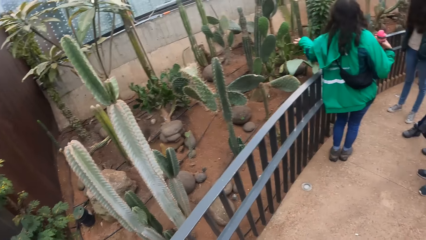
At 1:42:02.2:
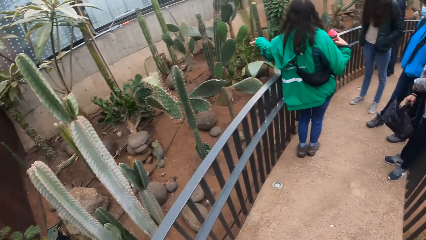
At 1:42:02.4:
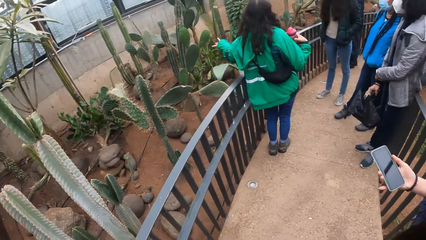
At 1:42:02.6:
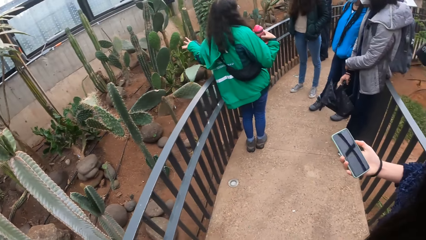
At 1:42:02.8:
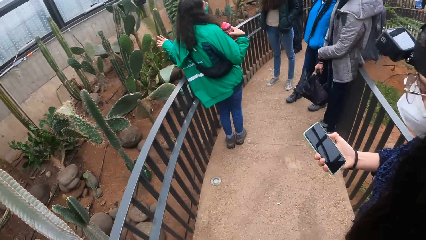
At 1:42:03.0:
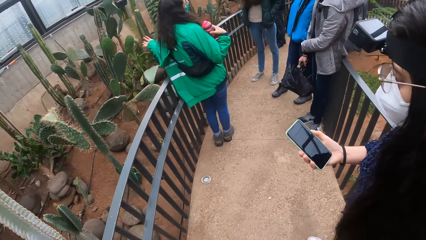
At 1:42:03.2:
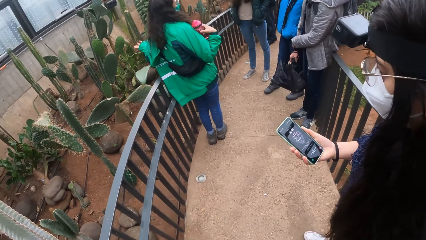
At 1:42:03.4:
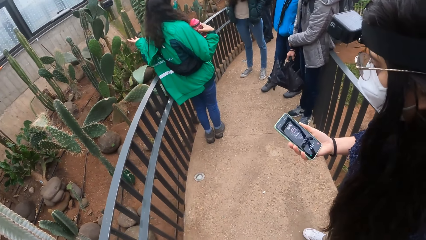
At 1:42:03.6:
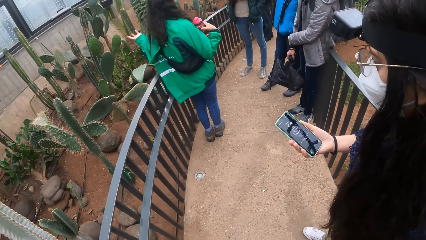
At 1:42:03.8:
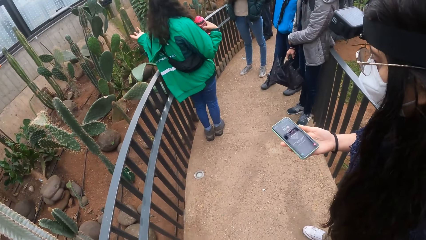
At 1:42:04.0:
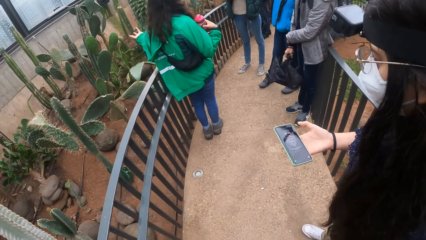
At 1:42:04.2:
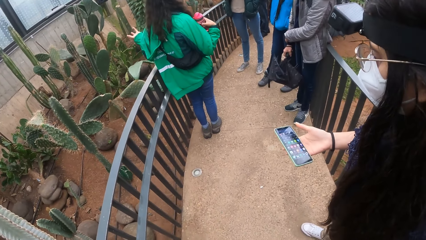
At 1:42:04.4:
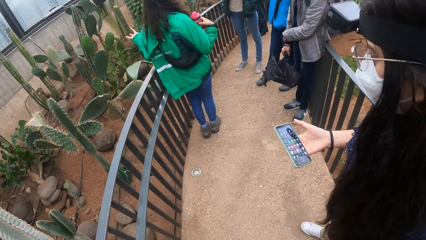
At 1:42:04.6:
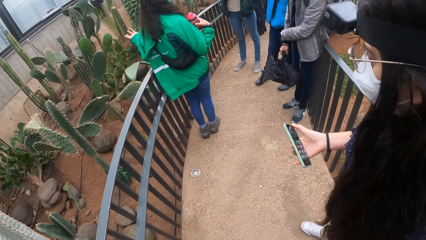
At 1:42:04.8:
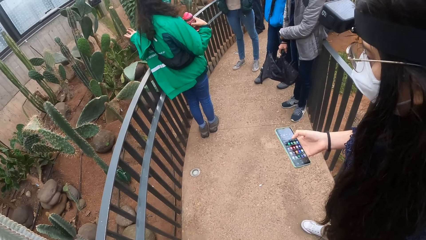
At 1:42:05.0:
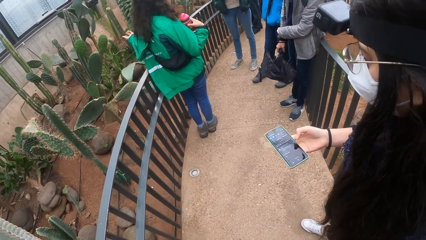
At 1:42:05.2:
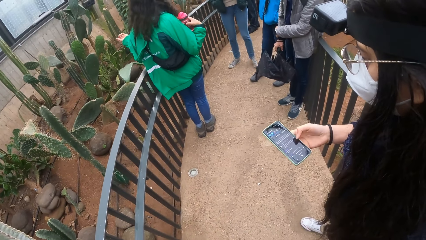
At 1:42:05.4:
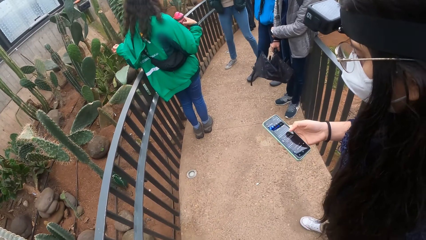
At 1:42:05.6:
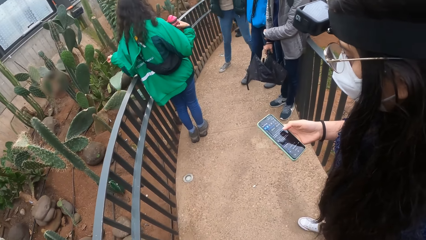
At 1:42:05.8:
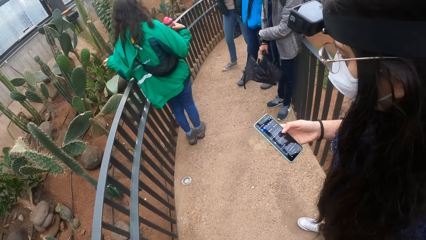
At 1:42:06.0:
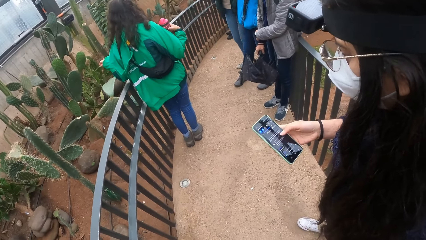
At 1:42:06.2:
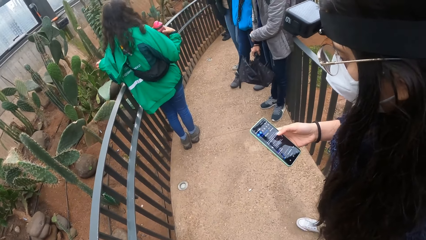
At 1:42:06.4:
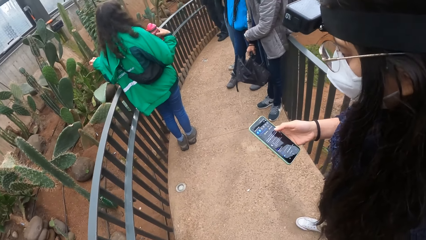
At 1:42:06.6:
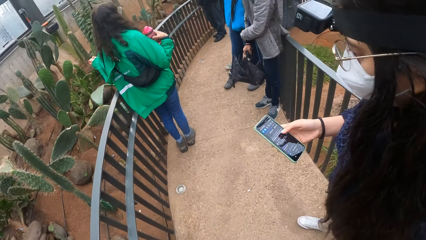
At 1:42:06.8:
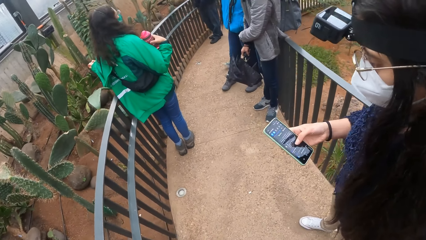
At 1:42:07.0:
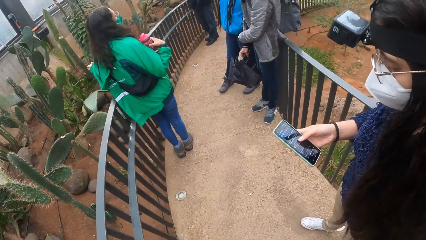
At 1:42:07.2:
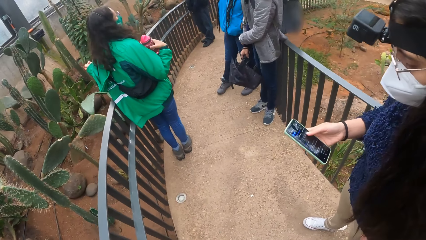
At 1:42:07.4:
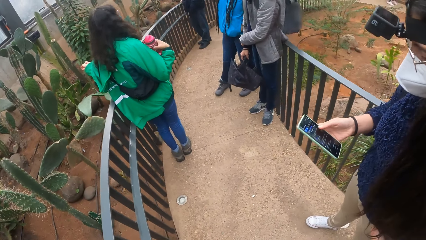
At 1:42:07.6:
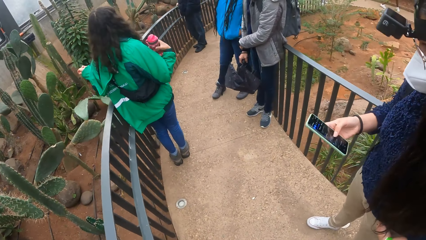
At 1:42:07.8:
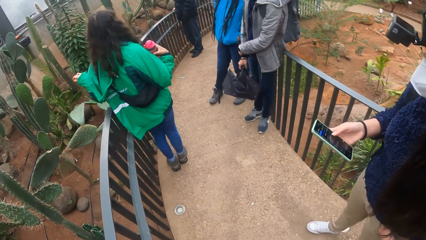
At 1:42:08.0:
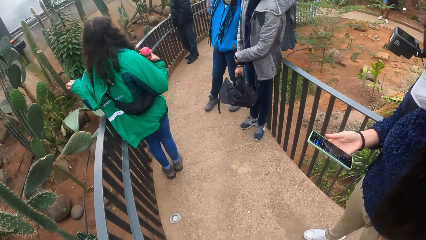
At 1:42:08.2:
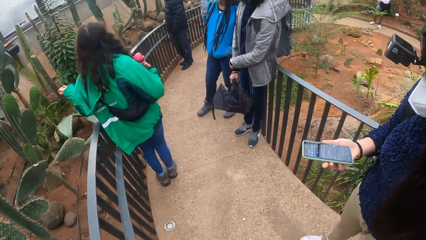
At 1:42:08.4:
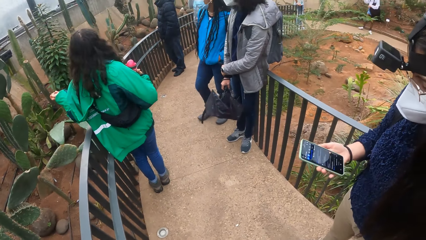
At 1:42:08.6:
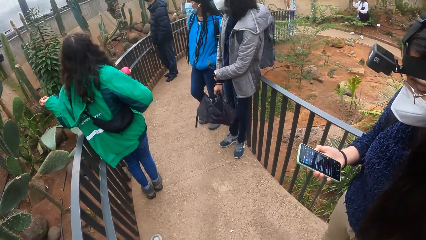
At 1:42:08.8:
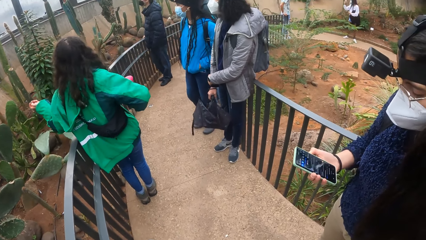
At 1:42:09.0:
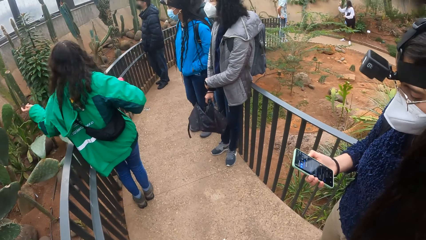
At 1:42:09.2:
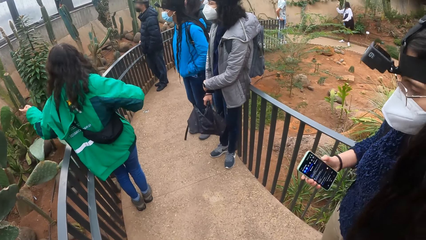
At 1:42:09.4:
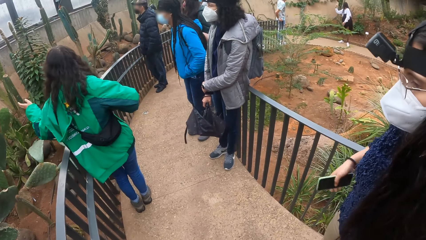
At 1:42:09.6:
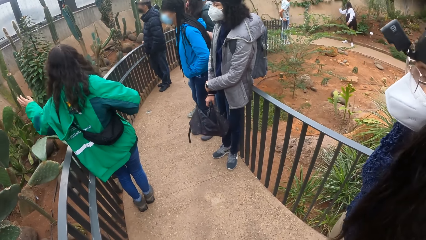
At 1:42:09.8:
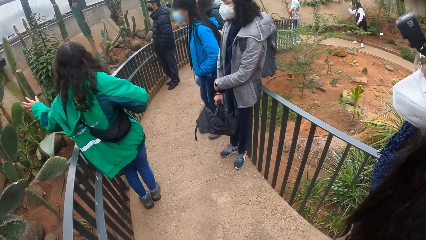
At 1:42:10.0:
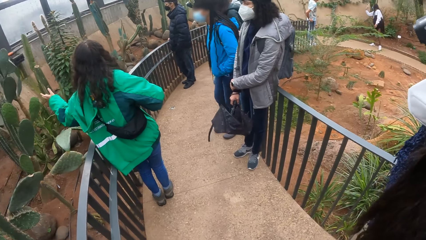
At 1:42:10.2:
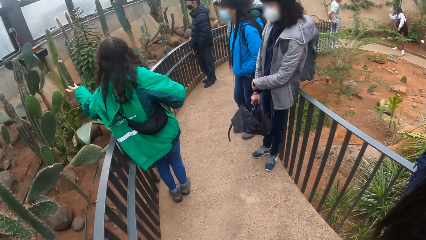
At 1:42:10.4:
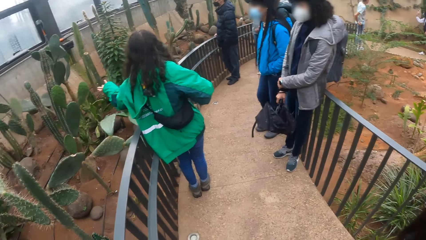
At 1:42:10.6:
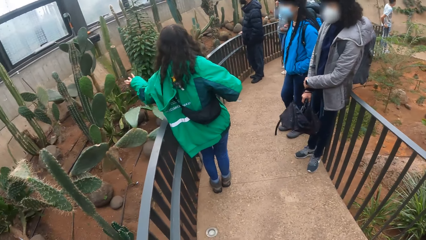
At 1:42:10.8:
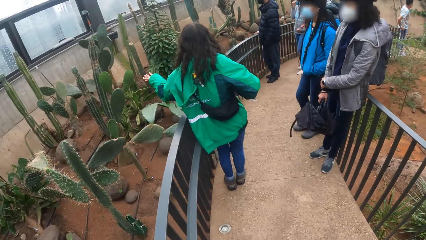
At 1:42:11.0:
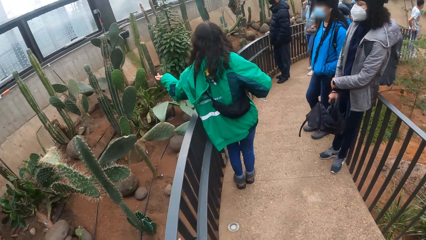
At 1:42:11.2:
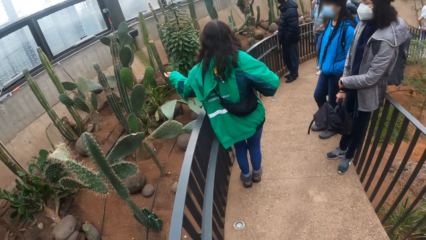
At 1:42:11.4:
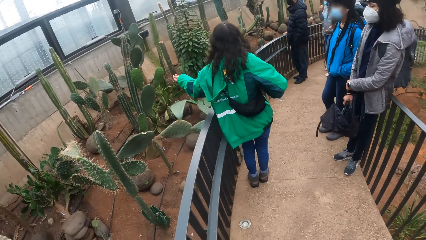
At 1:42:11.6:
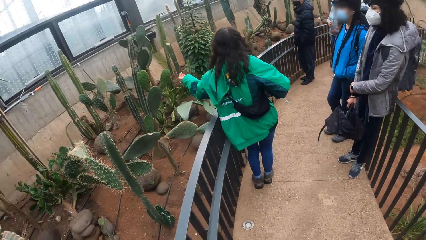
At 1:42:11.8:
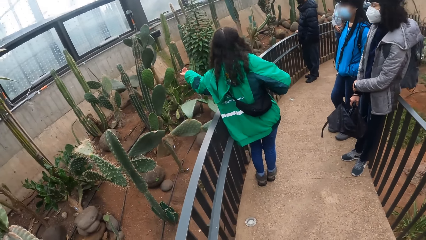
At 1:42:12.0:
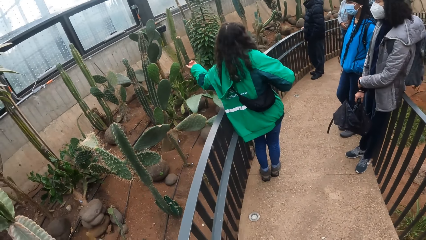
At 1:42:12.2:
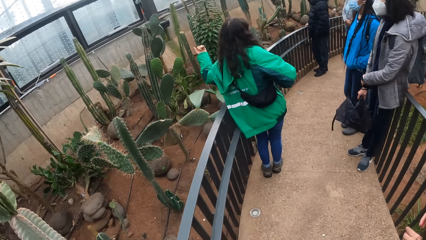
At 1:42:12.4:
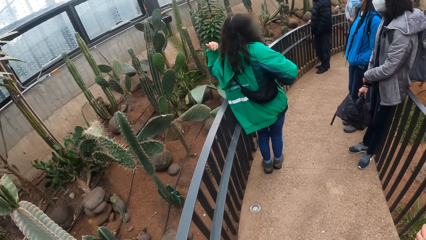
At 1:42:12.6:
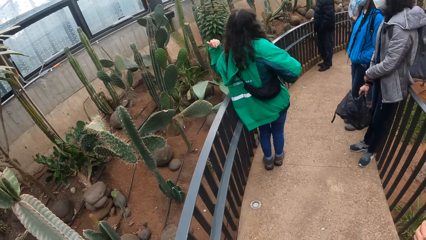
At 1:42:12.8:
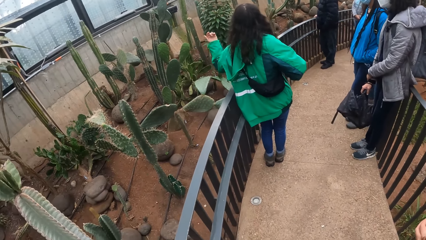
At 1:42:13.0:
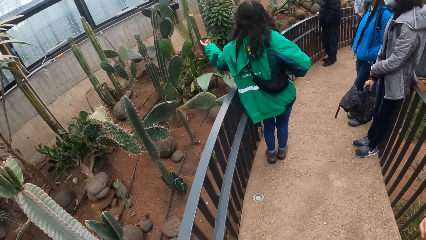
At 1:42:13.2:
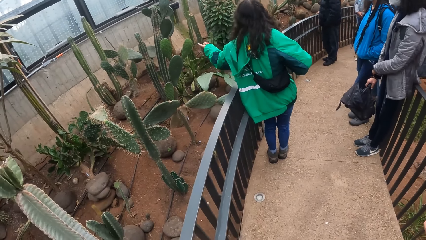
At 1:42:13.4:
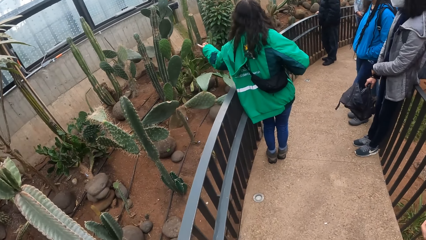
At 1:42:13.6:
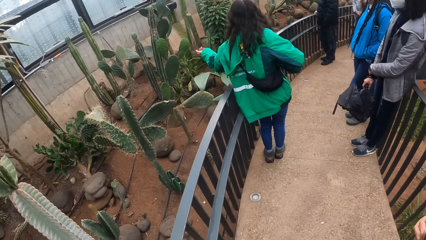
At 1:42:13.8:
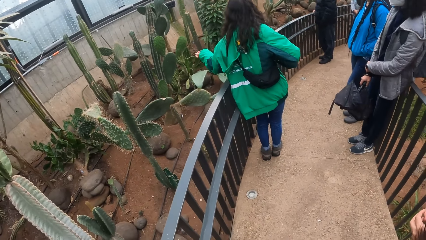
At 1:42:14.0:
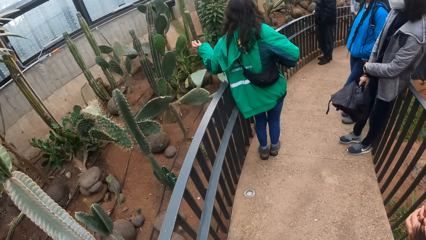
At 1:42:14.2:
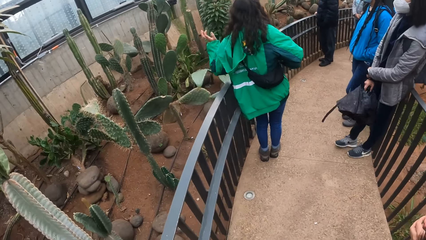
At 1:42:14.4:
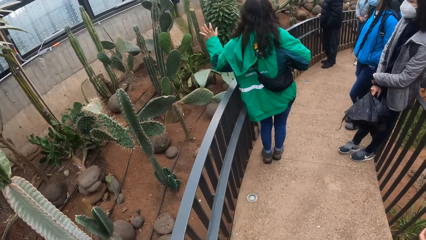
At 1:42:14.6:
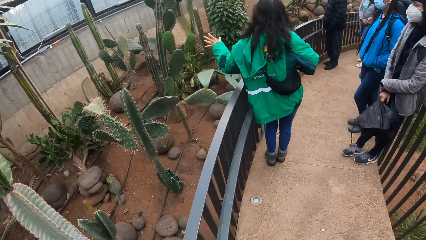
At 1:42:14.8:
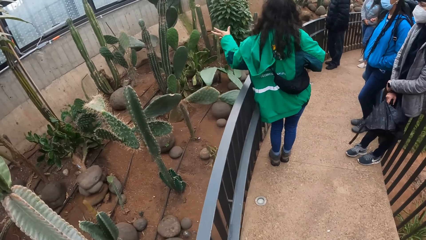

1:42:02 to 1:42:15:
A woman operates her phone with her right hand. The camera wearer looks around the area. The woman puts her phone in her pocket with her right hand.

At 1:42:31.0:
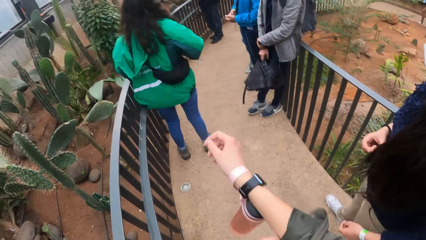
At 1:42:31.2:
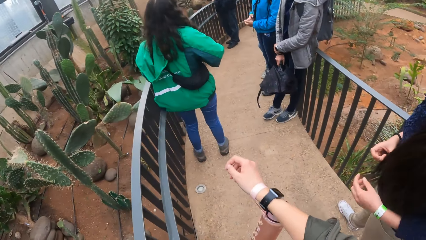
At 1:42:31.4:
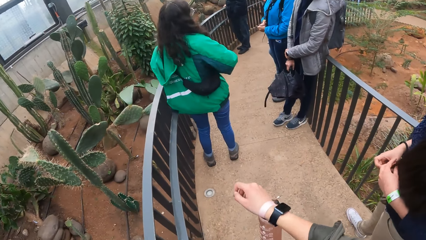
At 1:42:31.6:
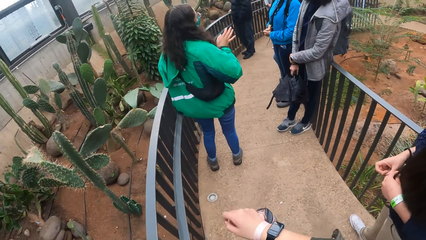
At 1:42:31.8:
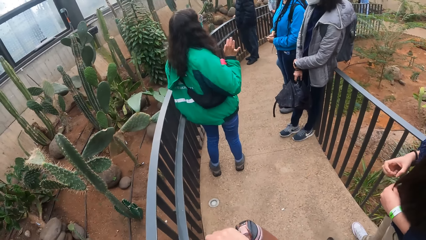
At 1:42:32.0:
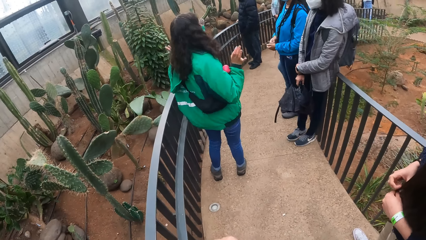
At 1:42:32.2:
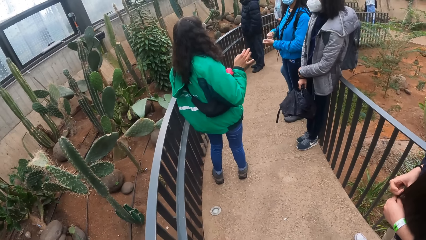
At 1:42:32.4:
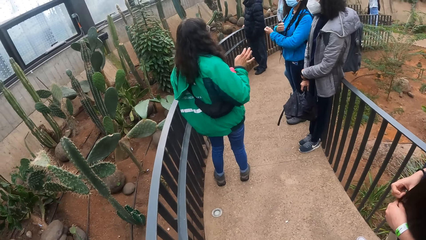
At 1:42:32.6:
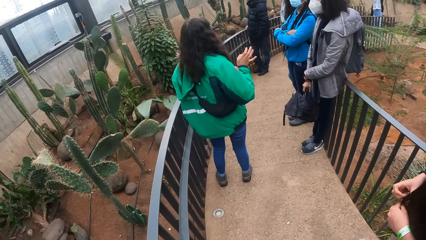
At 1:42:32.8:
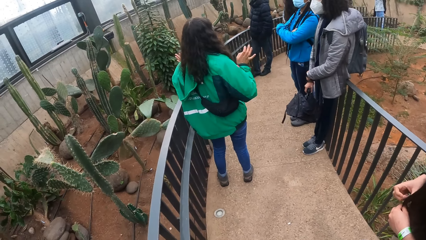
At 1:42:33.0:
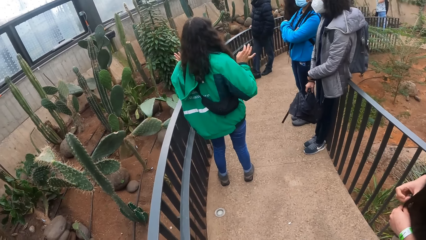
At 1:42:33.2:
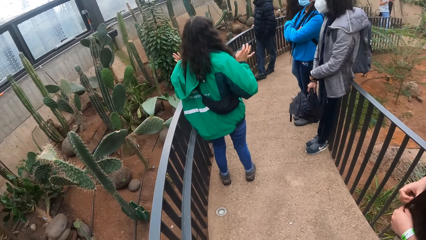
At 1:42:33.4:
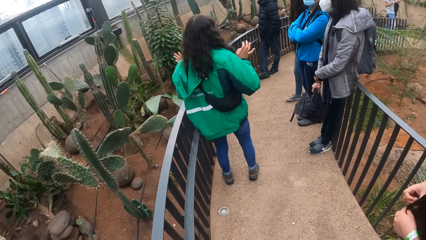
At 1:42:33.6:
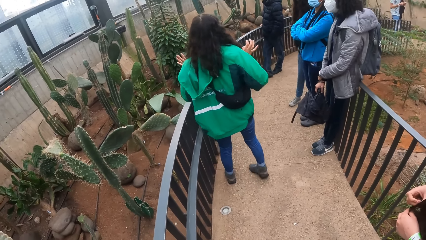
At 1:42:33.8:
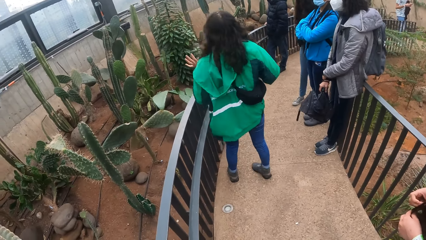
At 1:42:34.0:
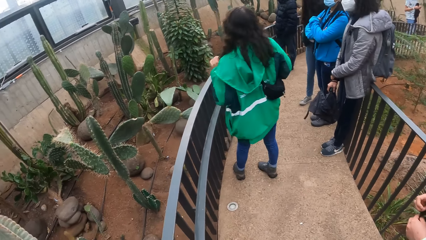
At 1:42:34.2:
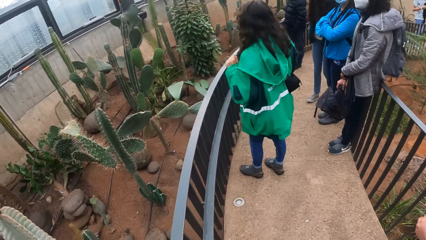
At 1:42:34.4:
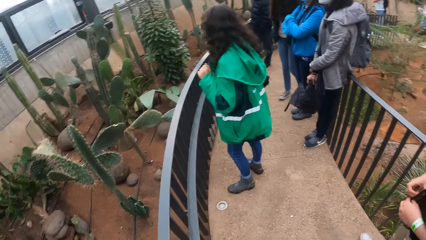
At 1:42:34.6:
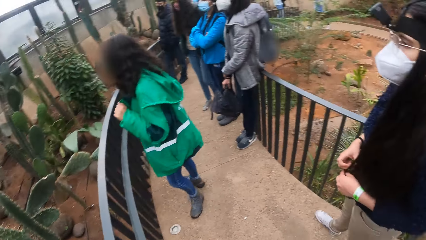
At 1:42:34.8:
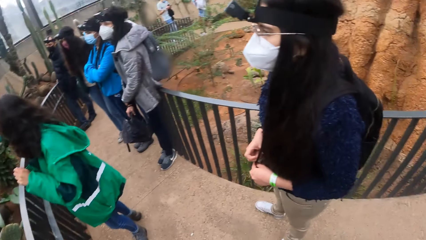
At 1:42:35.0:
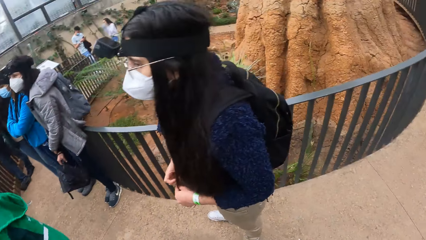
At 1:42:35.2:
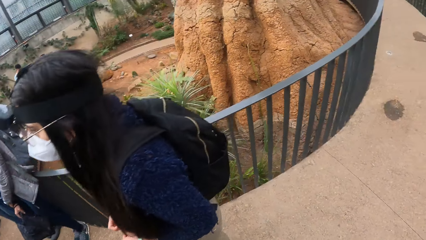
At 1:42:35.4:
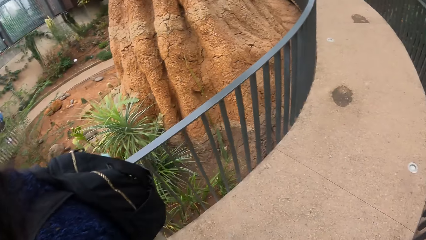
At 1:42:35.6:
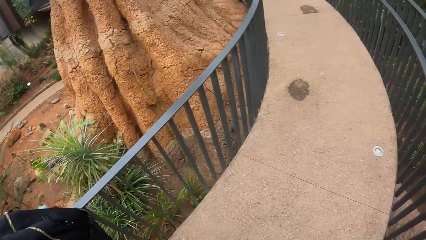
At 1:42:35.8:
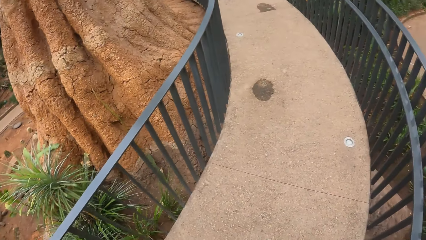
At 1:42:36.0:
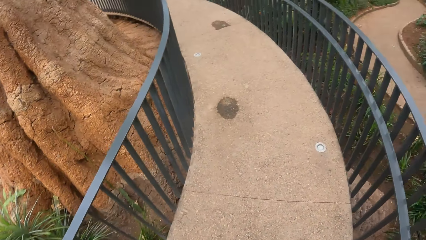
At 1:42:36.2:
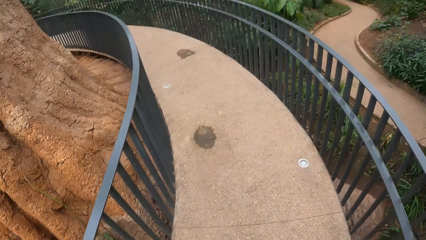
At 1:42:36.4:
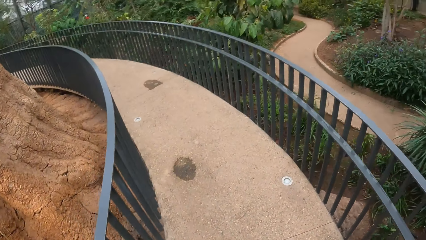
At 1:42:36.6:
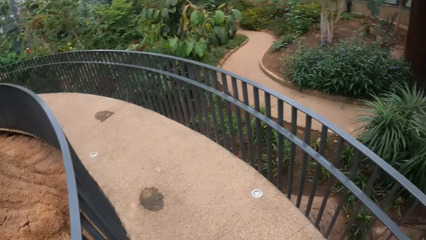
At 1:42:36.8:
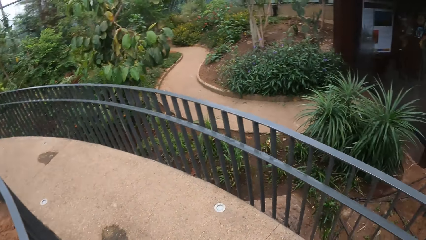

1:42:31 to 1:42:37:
A woman adjusts her bag strap with her hands. The camera wearer walks down the pathway with the group of people.
